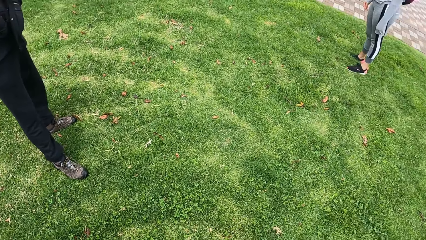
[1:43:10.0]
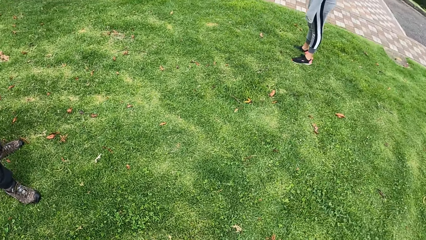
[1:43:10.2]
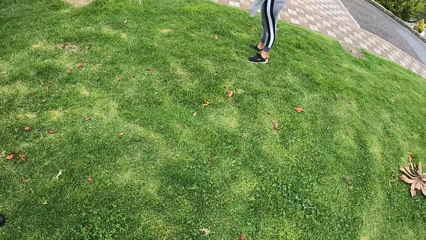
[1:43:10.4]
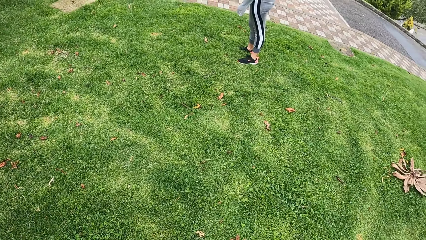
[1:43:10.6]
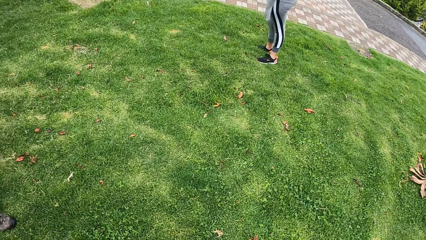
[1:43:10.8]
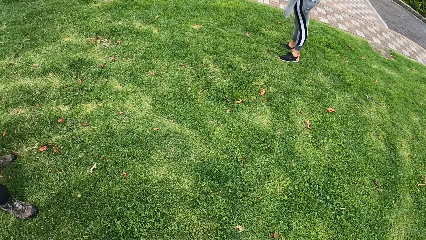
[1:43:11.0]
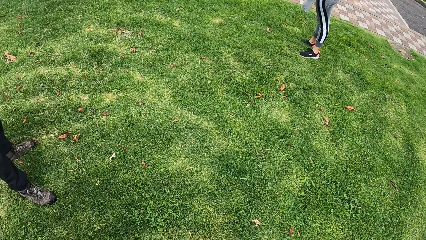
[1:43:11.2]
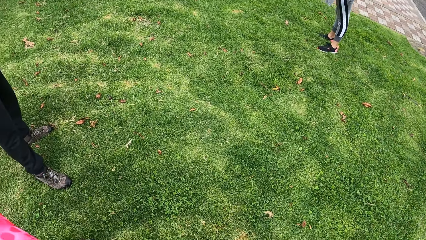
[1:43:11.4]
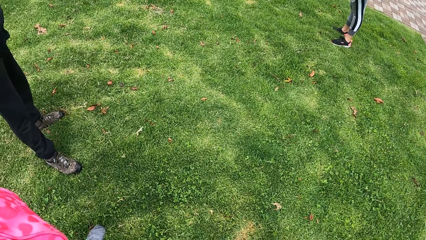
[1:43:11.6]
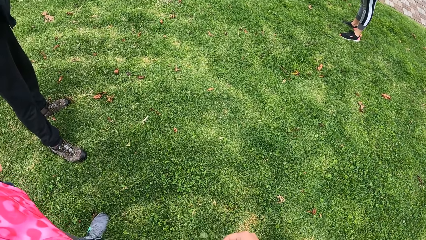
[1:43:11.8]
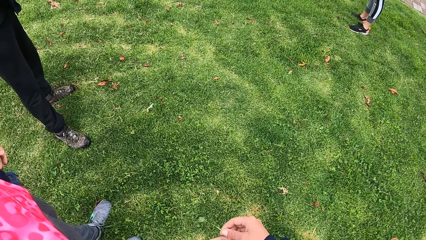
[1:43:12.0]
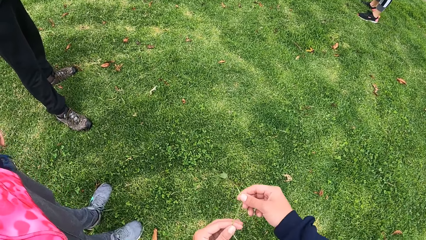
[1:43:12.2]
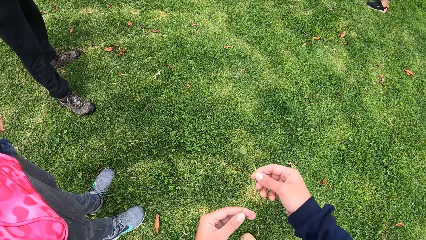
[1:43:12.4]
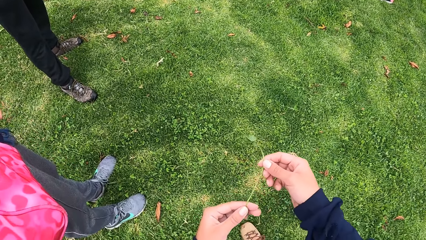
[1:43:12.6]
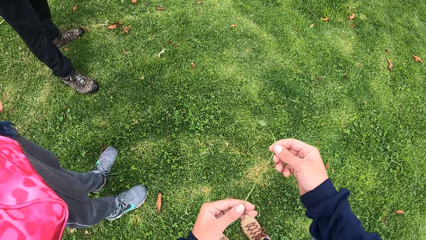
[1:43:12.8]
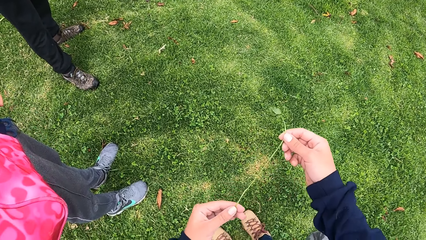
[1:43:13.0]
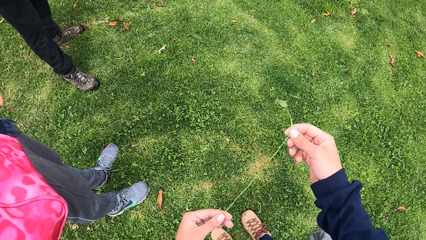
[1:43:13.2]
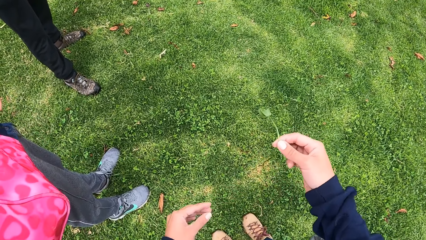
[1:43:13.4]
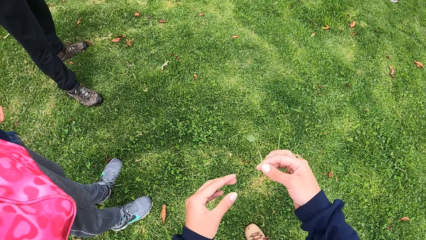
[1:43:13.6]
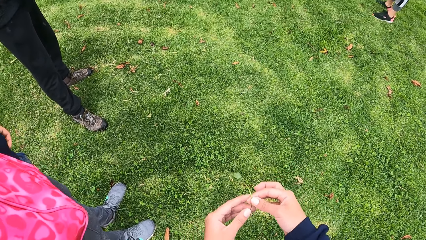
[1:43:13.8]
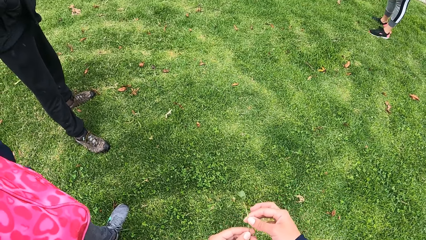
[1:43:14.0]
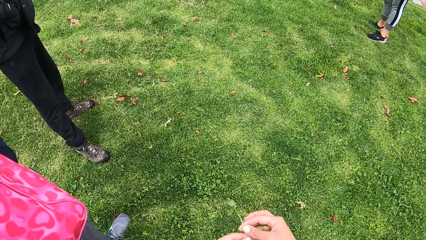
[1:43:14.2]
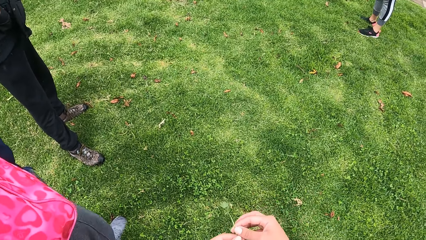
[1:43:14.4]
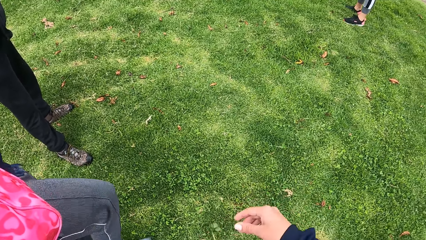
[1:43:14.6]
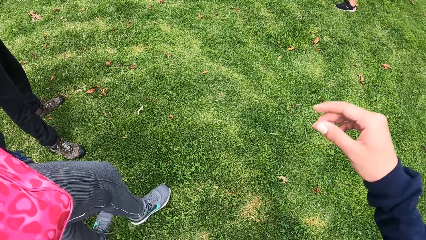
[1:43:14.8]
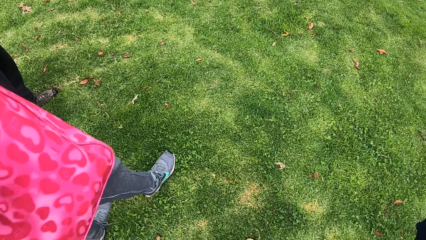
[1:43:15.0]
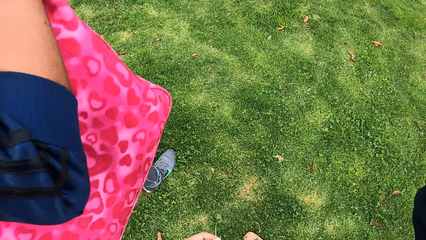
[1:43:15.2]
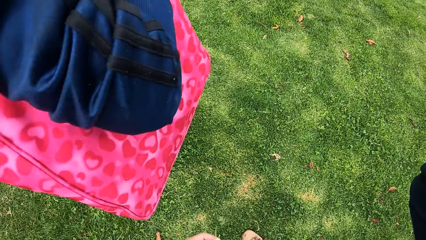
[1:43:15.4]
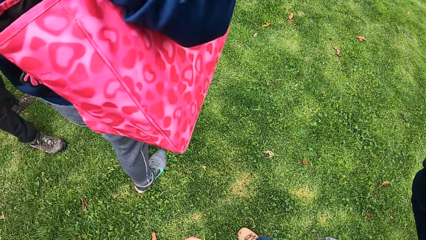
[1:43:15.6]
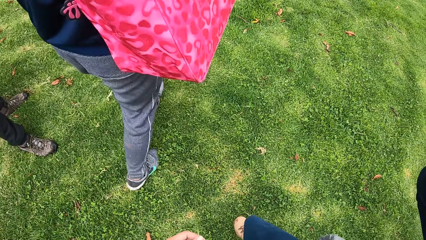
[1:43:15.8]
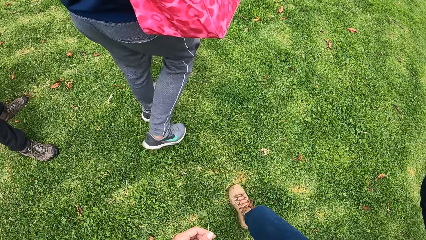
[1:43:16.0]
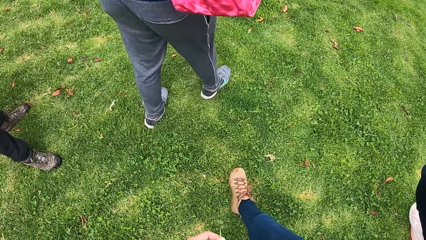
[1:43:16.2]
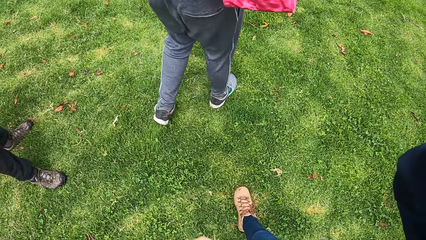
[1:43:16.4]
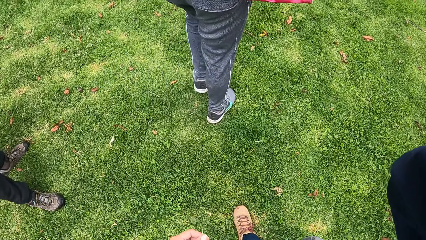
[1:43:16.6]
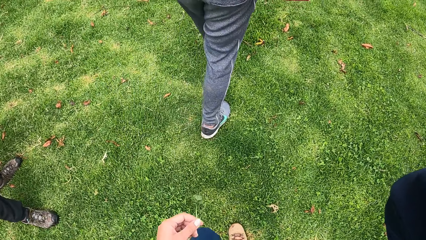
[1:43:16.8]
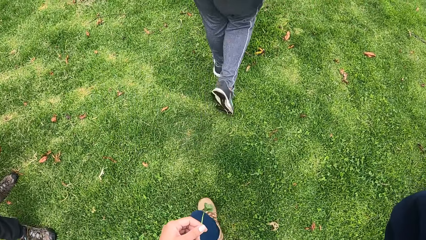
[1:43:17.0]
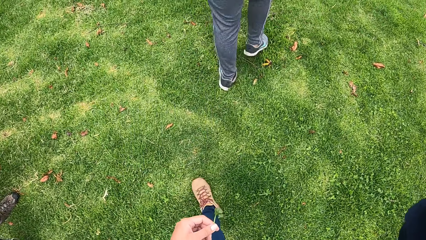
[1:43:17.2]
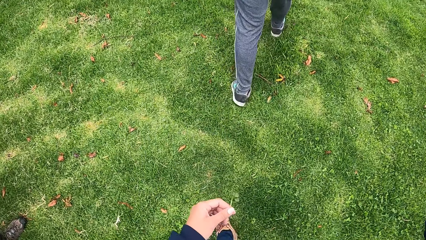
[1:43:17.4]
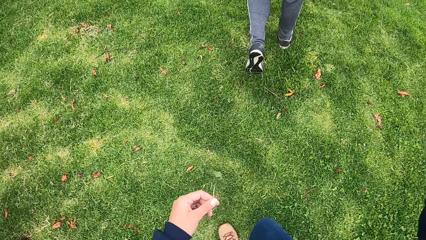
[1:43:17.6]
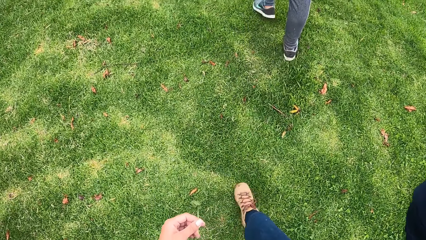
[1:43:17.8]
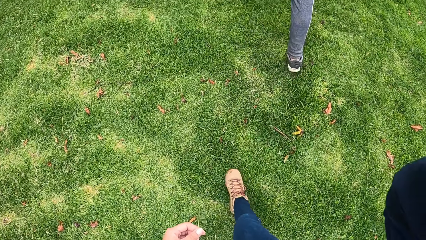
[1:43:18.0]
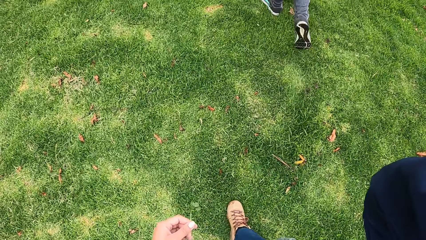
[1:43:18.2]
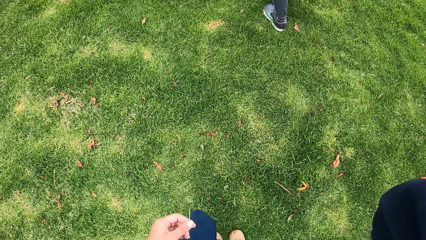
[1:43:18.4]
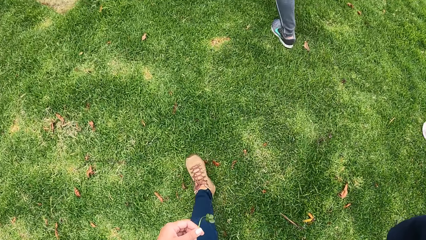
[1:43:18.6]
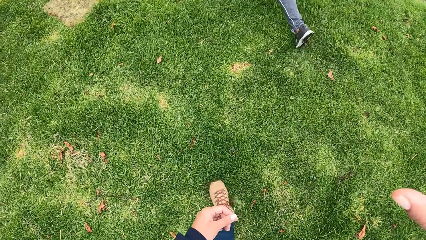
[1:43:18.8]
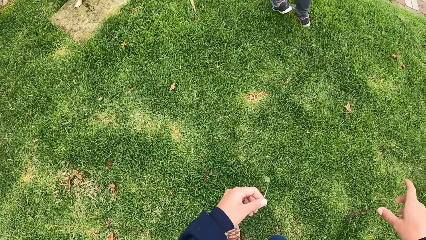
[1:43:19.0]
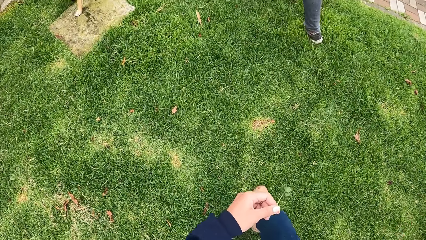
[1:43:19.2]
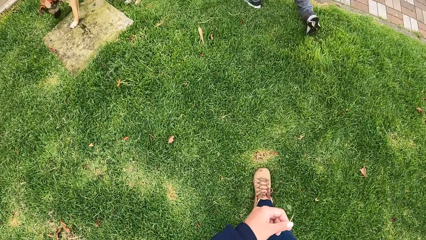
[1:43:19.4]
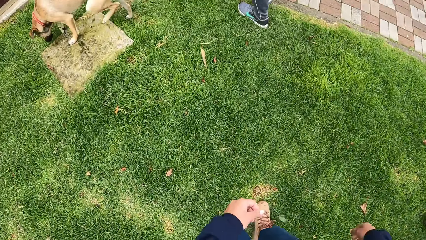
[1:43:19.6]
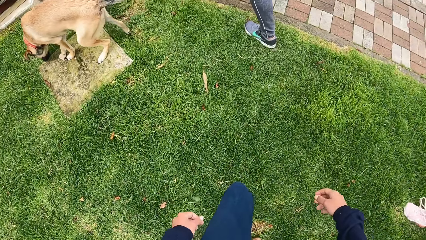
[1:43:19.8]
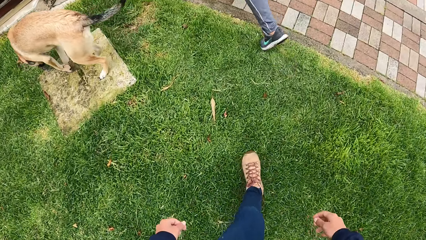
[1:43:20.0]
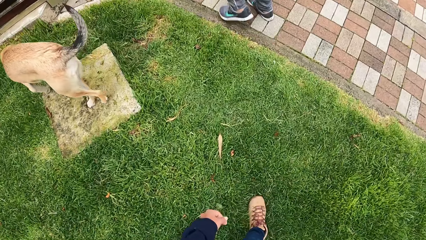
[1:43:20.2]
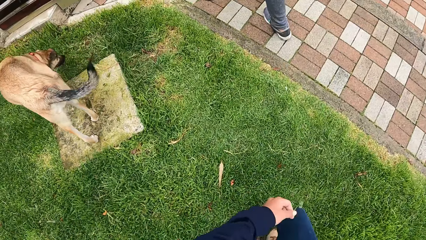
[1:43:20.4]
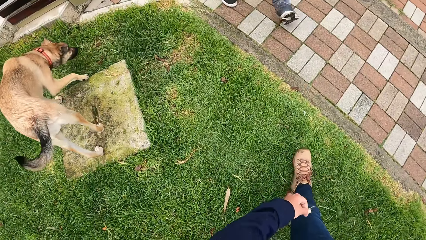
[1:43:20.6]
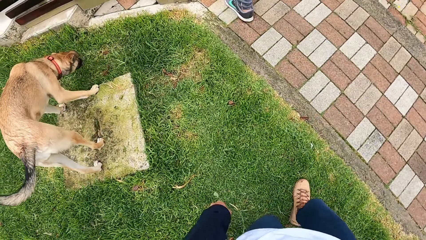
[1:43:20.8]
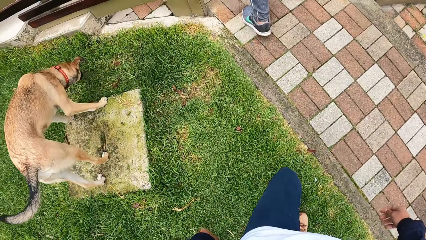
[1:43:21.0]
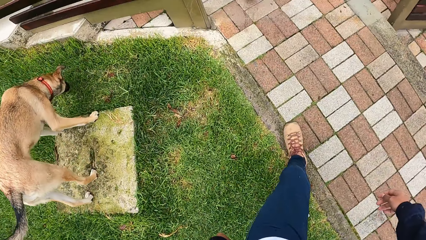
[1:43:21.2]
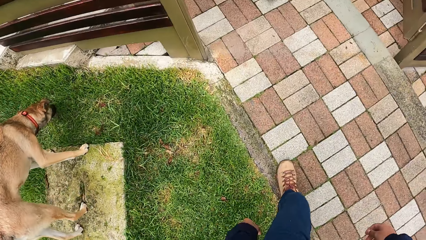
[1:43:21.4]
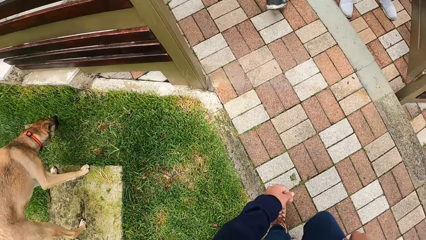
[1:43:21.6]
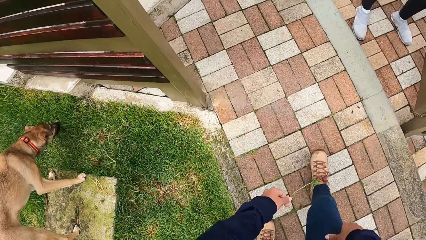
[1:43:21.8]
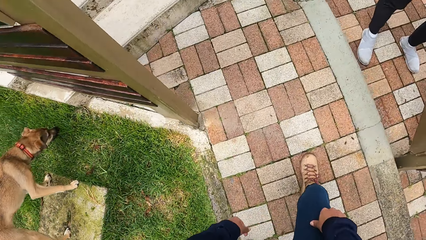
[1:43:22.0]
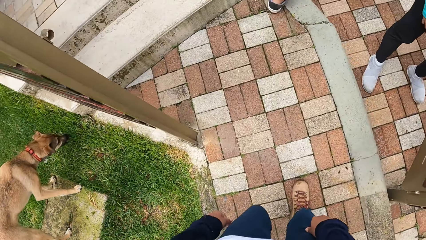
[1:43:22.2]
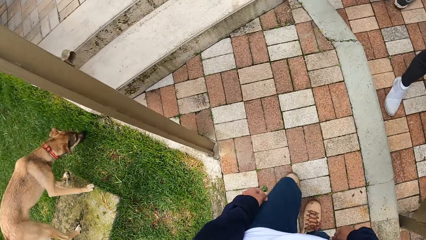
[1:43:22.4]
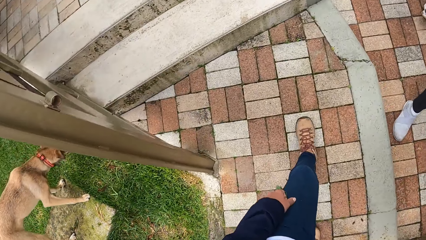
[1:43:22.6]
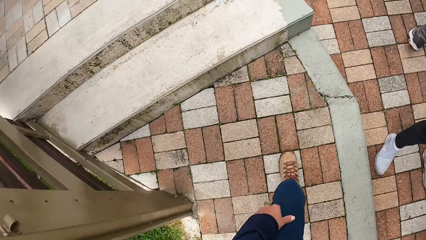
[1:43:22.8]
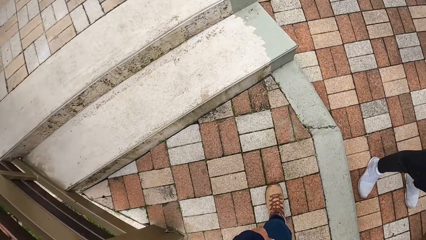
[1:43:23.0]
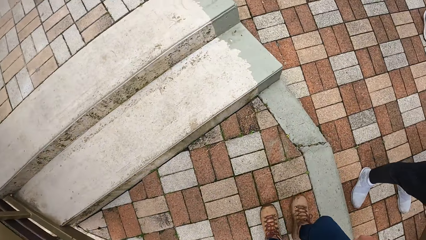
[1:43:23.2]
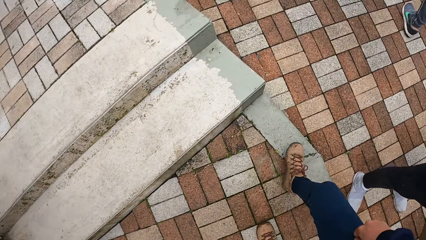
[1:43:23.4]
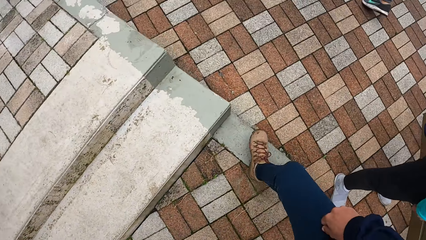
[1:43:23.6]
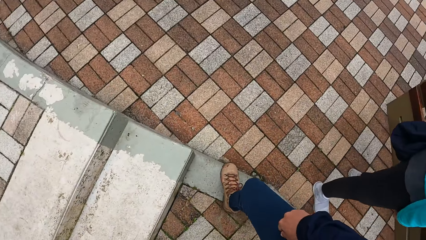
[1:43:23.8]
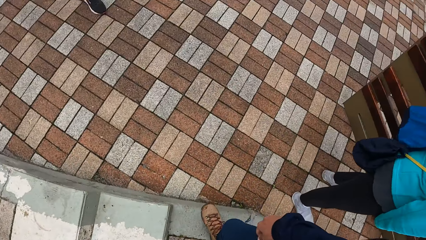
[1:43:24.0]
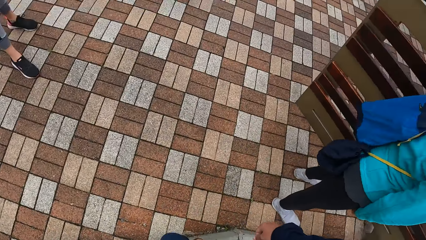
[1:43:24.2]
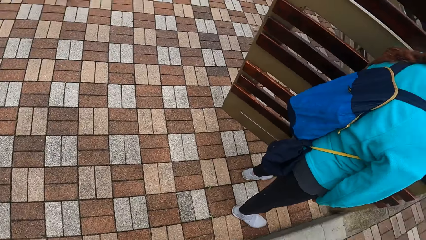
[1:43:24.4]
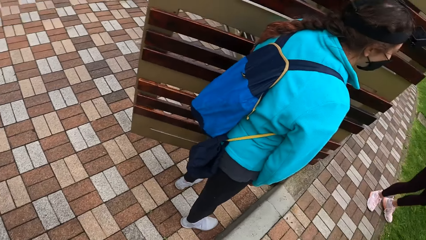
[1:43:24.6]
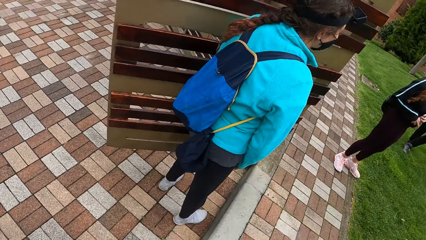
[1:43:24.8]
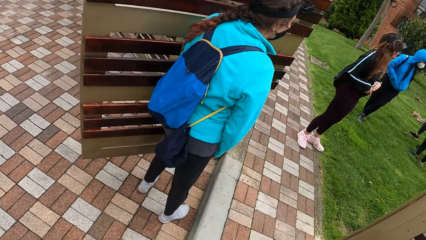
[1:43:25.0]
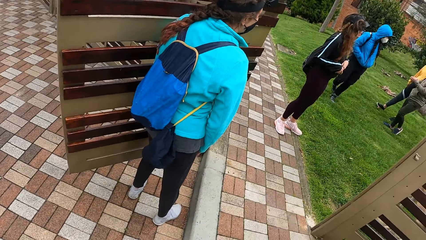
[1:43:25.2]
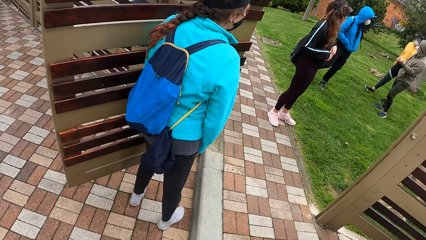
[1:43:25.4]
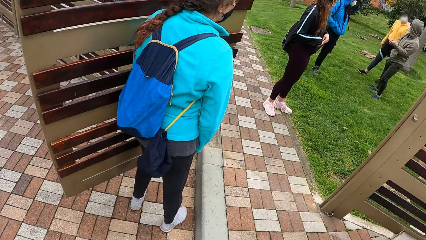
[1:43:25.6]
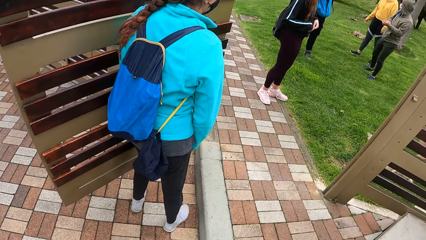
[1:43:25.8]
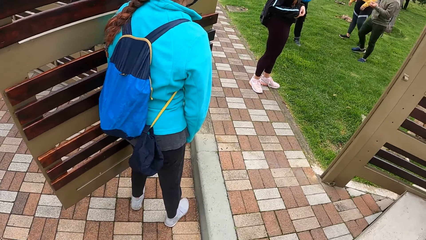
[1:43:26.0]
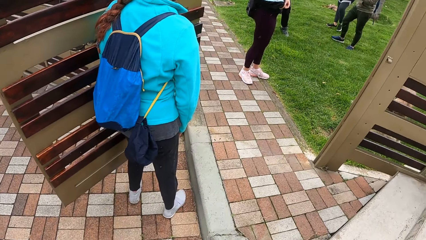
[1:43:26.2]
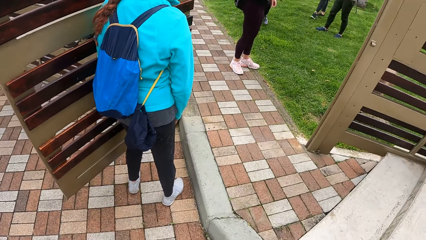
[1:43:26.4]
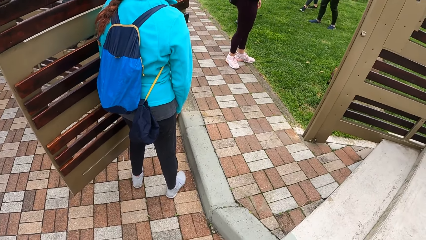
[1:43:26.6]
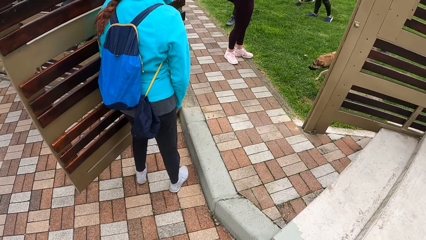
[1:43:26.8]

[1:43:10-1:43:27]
The camera wearer plays with the flower with both hands. They stand on the grass. They hold the leaf in hand with both hands. A man walks in front of the camera wearer. The camera wearer walks inside a gate. A lady stands at the gate.
